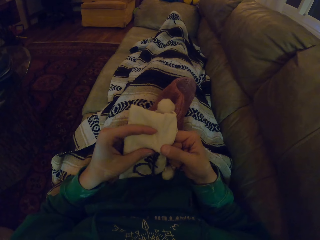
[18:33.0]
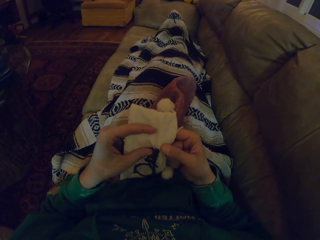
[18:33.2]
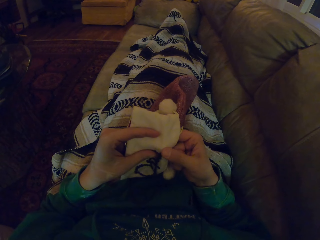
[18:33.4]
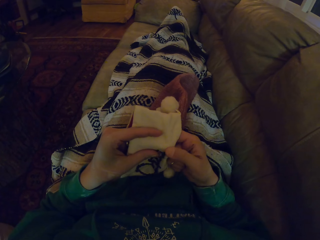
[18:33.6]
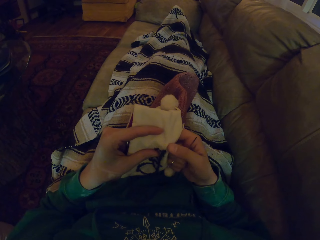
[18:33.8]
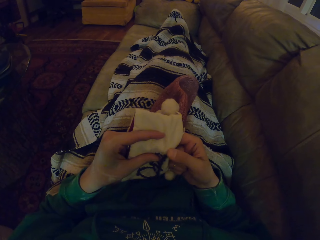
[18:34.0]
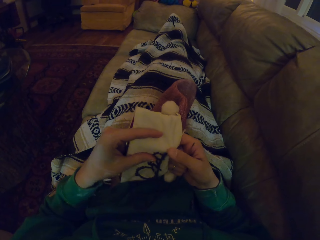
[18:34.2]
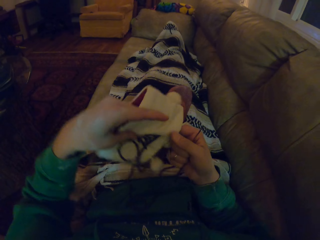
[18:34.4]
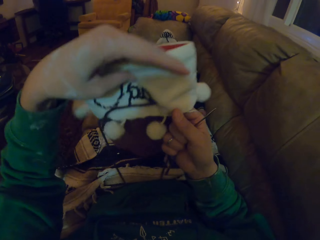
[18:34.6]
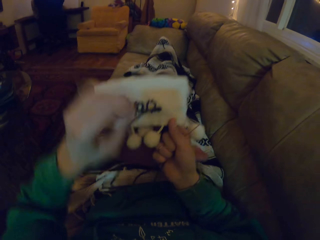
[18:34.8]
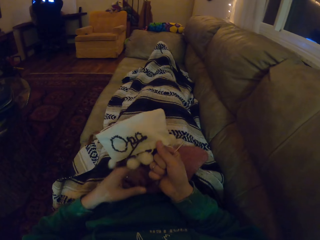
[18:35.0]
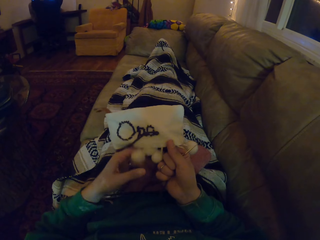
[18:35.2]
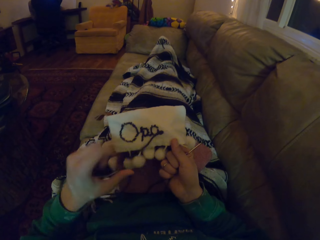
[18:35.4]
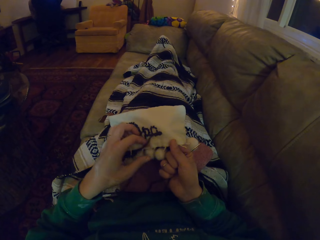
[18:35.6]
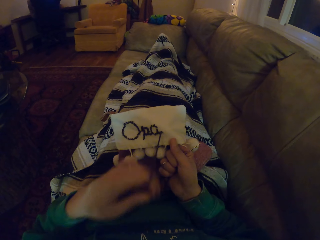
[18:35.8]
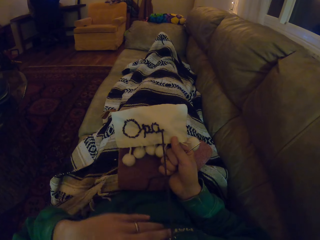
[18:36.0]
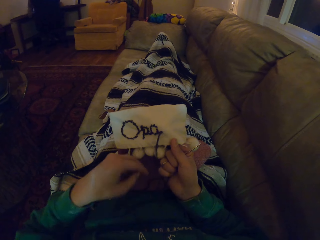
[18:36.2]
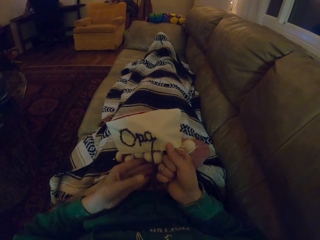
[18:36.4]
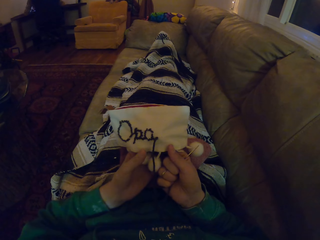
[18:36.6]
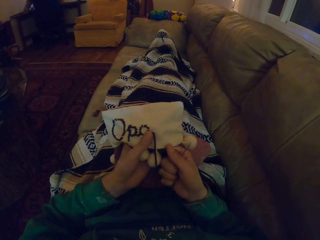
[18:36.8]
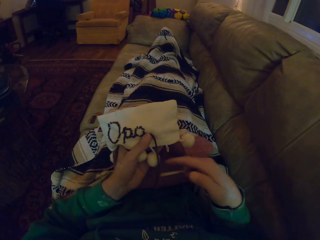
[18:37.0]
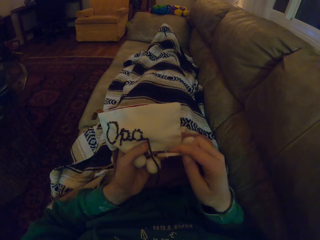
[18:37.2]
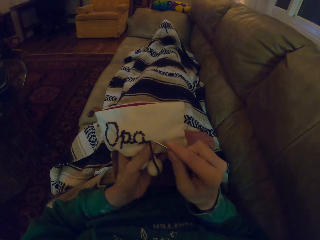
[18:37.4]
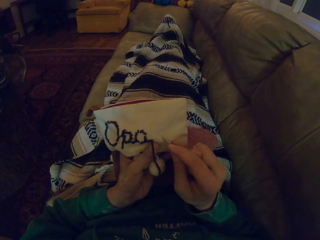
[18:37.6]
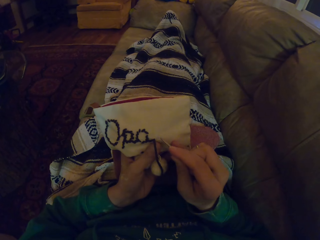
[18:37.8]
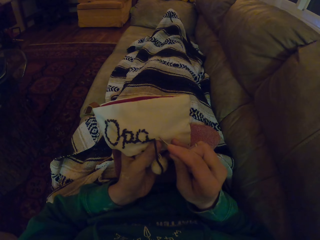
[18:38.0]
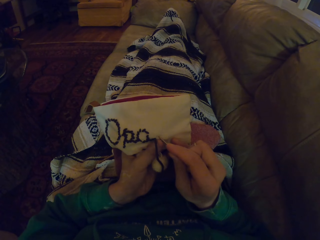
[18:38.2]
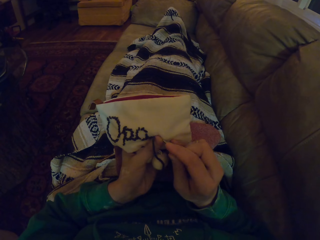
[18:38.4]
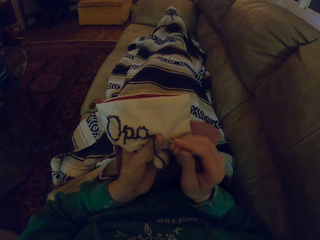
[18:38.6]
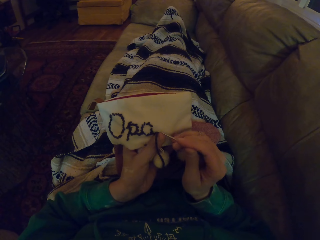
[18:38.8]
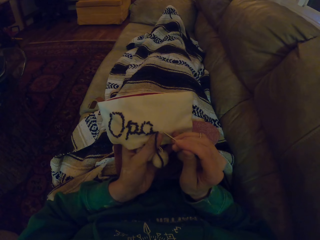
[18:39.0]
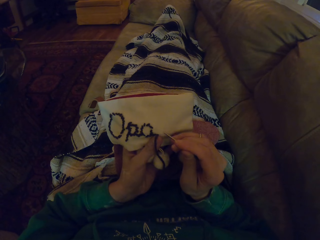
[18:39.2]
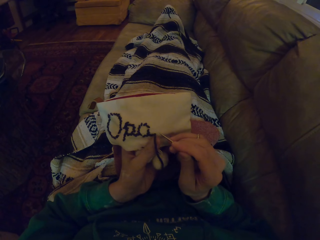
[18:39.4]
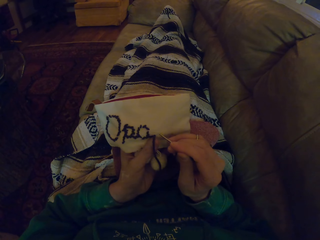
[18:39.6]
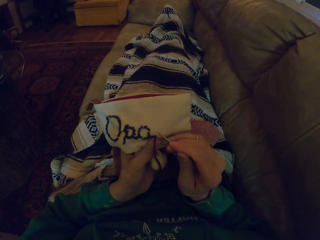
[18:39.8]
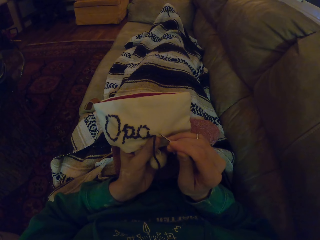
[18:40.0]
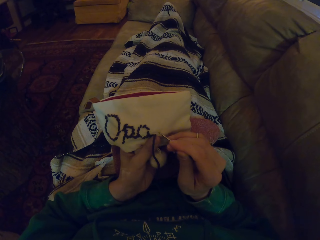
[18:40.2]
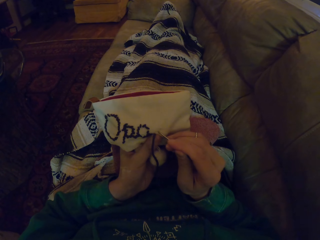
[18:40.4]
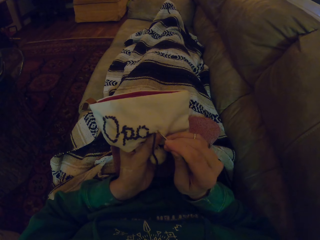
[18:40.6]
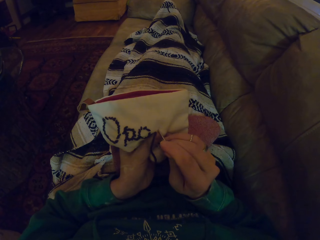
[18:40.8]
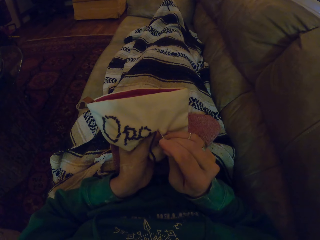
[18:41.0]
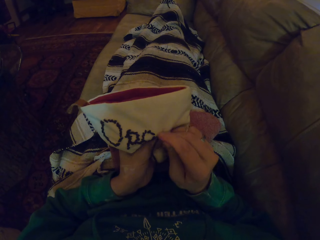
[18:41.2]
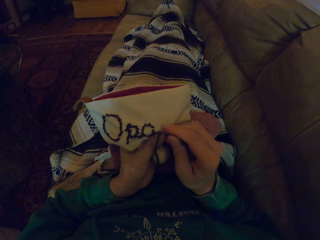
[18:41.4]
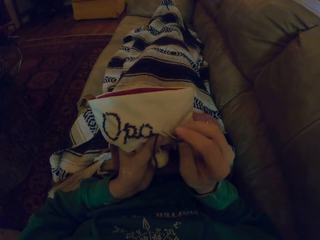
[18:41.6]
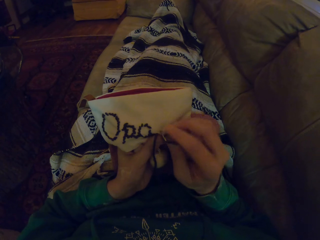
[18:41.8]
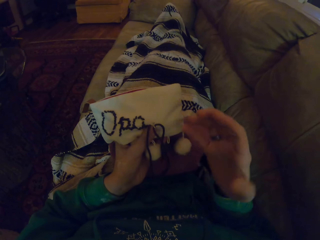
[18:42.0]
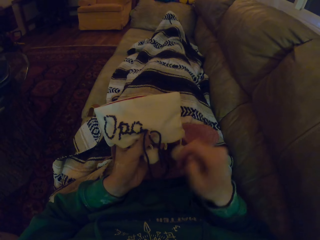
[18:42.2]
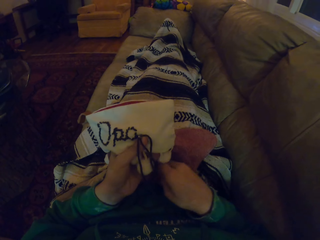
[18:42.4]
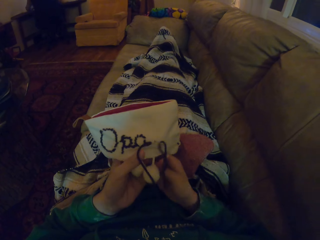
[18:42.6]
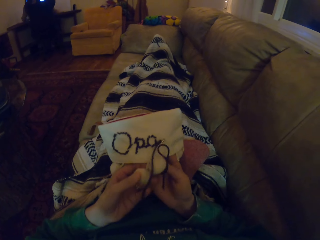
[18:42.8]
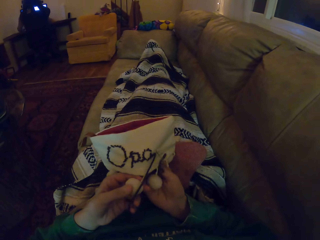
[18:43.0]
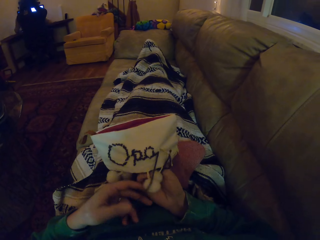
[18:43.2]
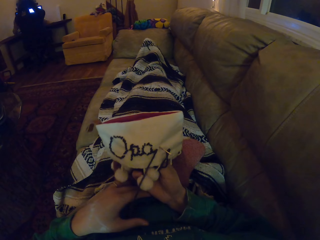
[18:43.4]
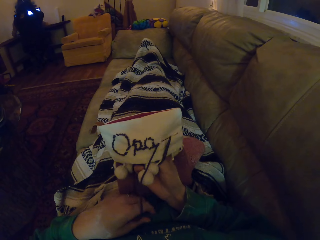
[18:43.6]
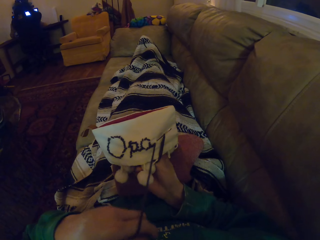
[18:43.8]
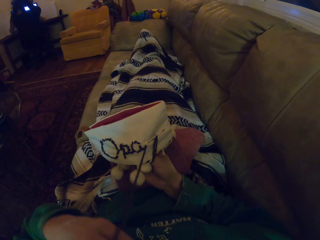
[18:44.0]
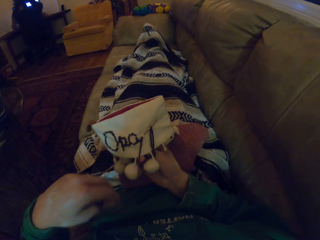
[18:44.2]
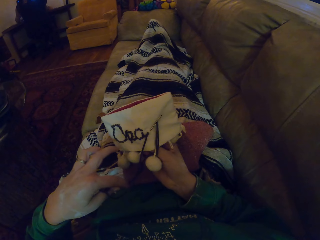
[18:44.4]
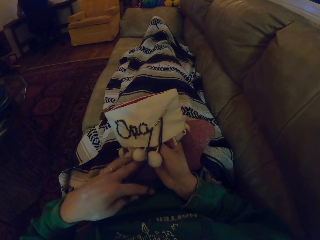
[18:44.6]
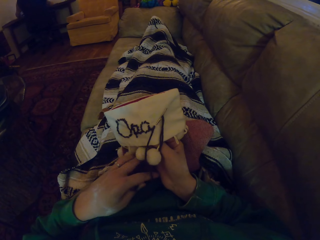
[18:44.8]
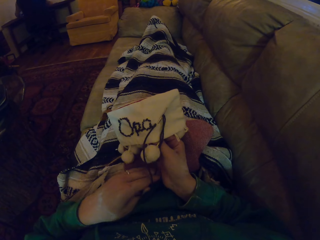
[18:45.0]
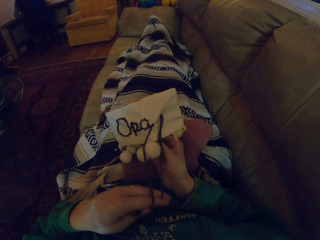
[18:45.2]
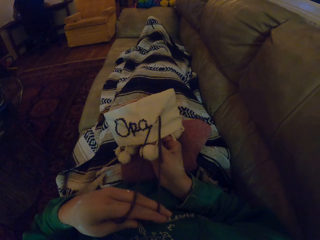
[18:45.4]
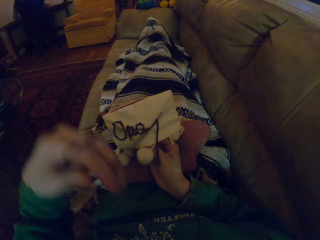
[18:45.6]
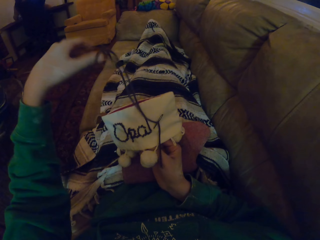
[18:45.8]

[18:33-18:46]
The camera wearer turns the garment. They push the thread. They hold the garment with the left hand. They knit the fabric with a sewing needle. They hold the sewing needle with the right hand. They adjust the thread.

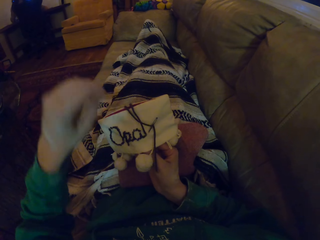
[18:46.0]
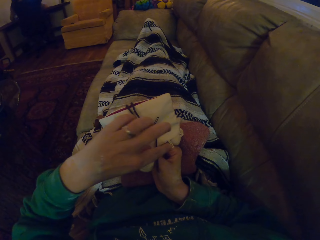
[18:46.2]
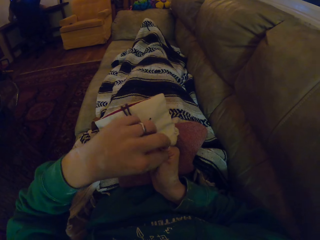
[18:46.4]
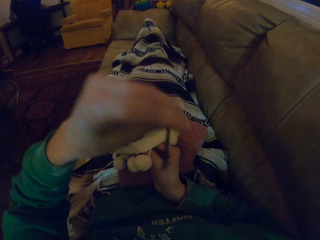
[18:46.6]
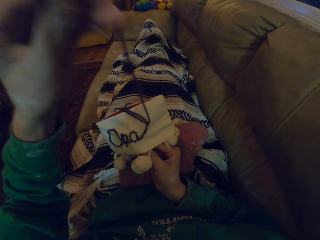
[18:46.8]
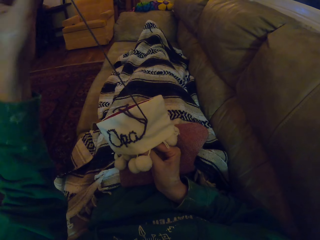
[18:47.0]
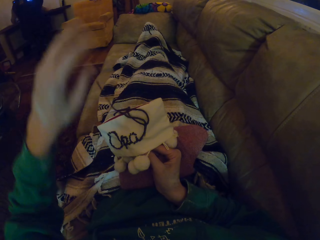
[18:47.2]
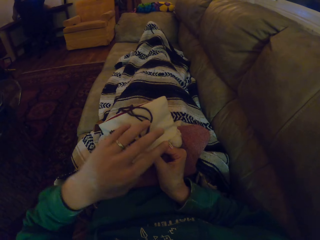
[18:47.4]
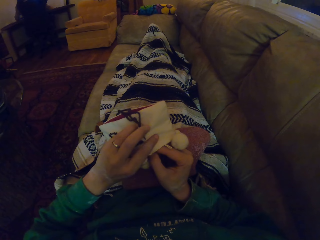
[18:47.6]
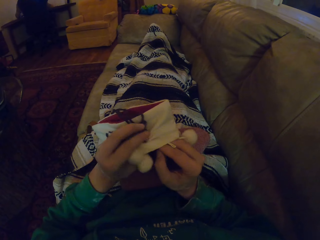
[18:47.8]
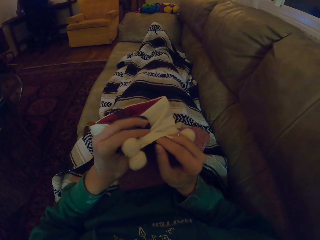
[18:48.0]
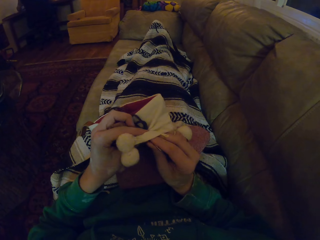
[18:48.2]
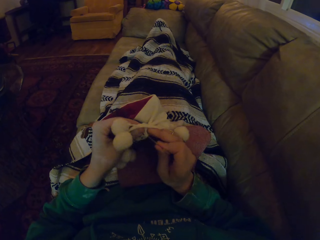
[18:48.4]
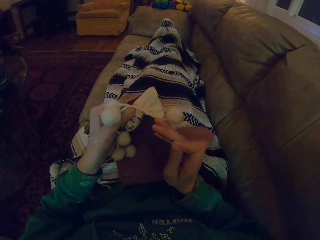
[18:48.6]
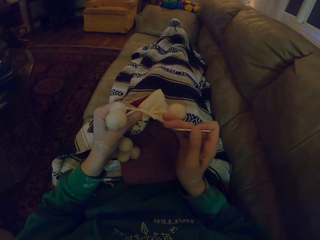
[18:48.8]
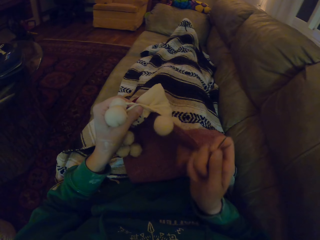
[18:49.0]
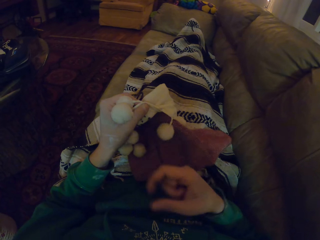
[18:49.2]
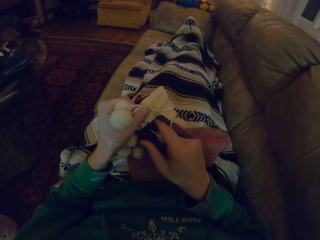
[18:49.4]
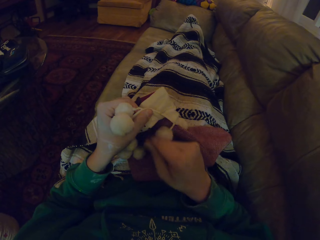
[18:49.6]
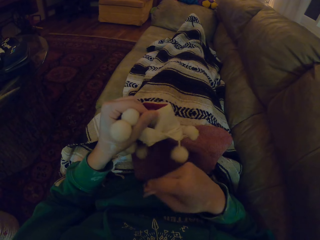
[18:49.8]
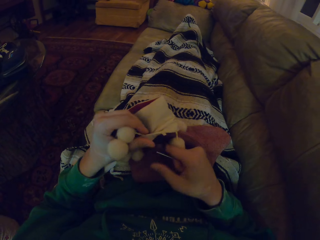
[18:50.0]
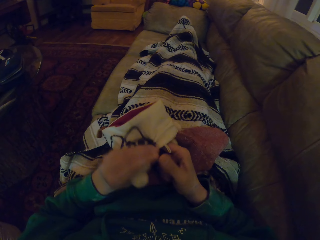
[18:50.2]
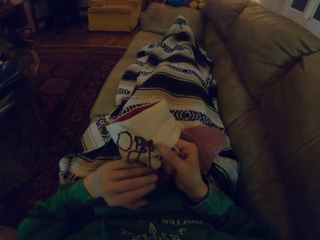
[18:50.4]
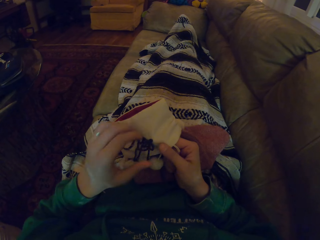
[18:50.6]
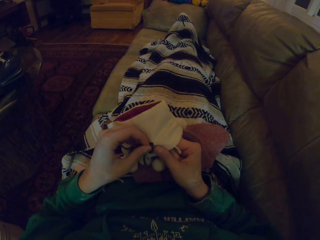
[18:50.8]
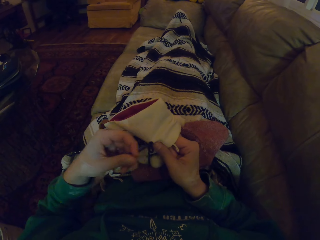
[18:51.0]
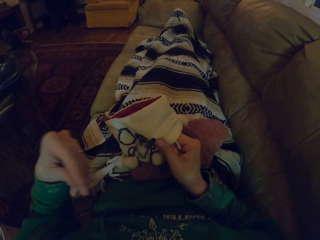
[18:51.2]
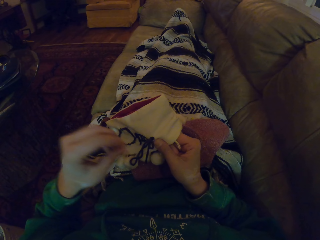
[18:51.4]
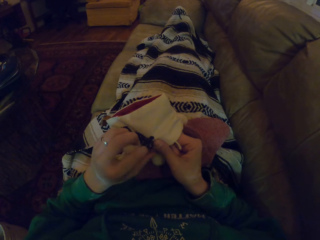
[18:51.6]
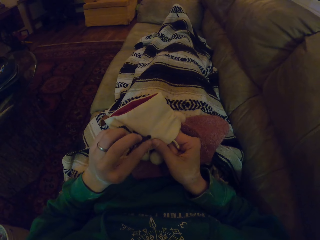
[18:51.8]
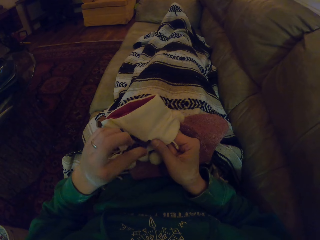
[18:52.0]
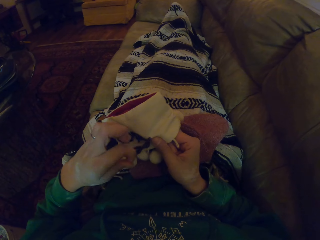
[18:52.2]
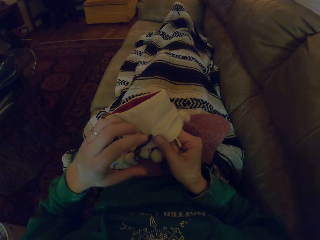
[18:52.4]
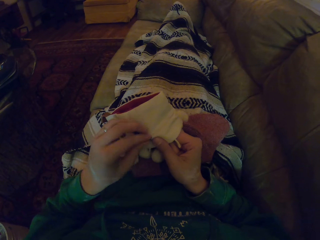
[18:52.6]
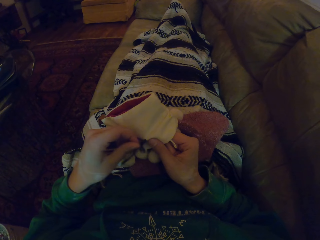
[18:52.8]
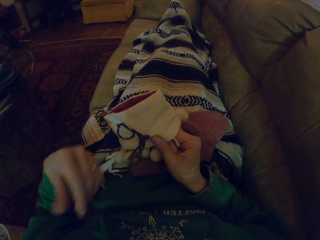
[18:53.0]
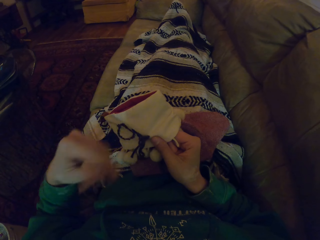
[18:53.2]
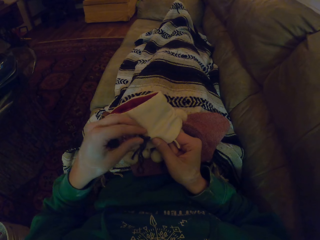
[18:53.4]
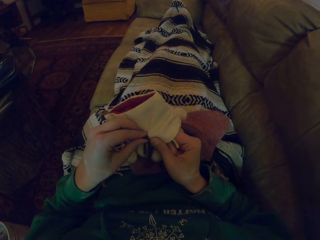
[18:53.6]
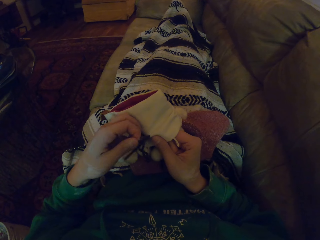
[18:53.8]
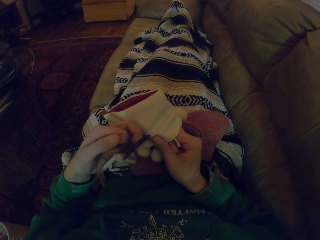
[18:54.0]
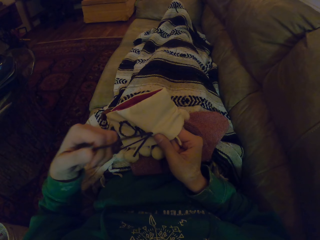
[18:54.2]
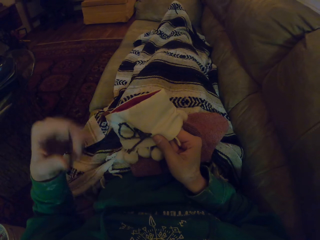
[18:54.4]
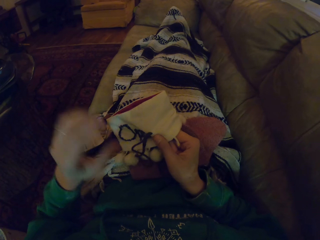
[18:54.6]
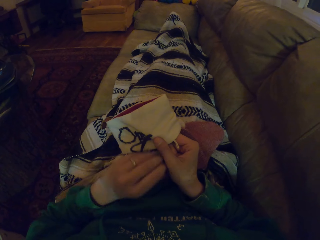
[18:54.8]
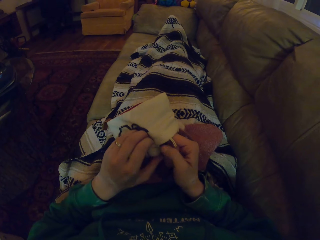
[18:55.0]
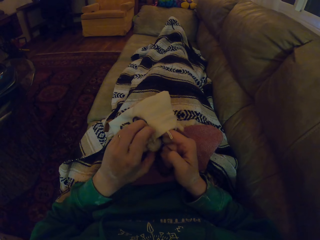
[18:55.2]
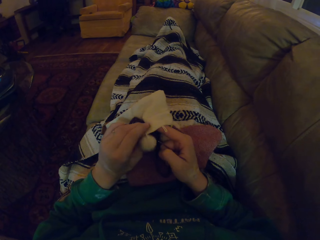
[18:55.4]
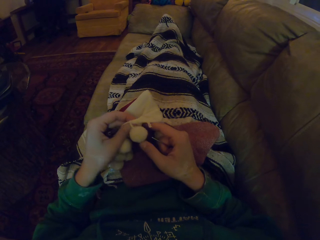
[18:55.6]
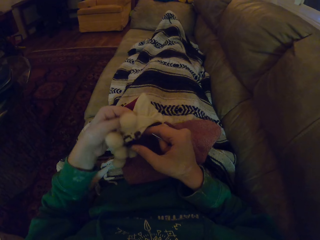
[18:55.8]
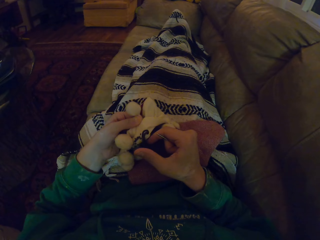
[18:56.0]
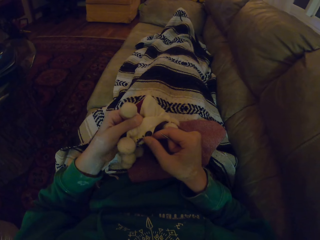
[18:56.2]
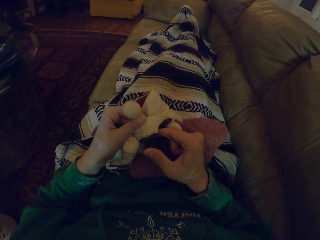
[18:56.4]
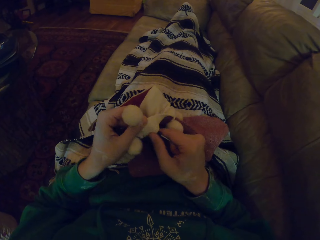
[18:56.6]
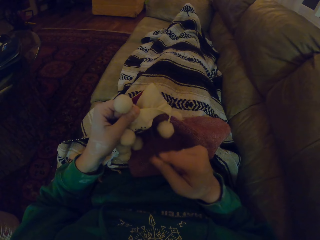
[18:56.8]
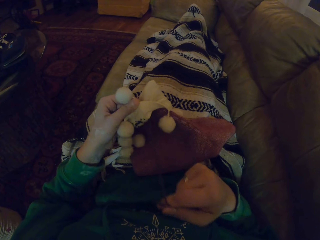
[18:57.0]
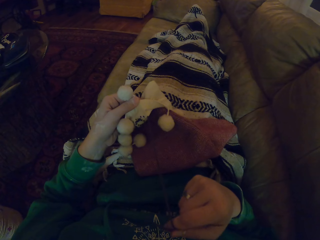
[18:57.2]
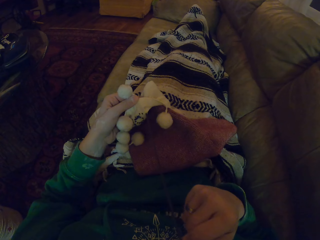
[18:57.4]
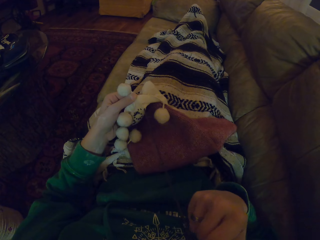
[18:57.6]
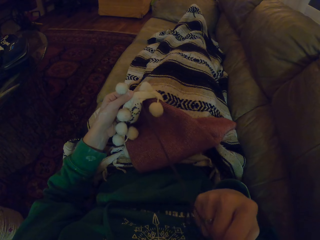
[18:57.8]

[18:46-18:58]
The camera wearer pulls the thread. They hold the garment with the left hand. They pull the thread. They turn the garment. They align the thread. They turn the garment. They pull the thread.
